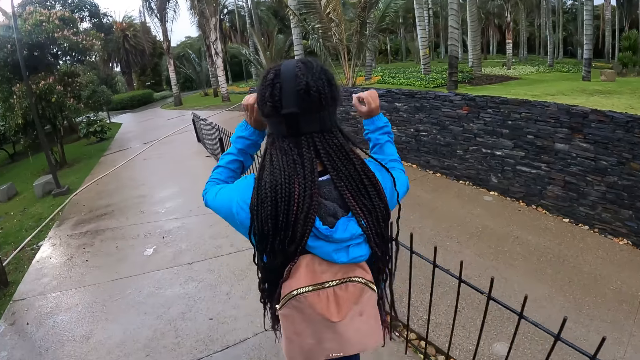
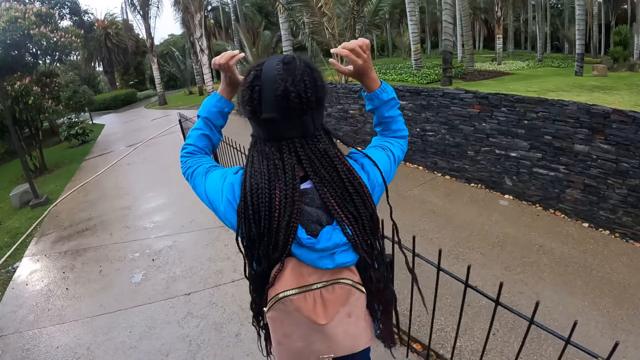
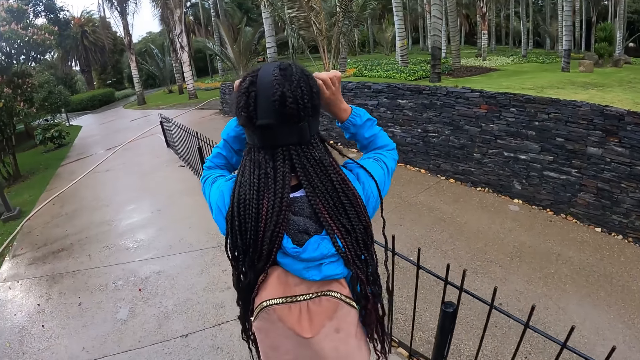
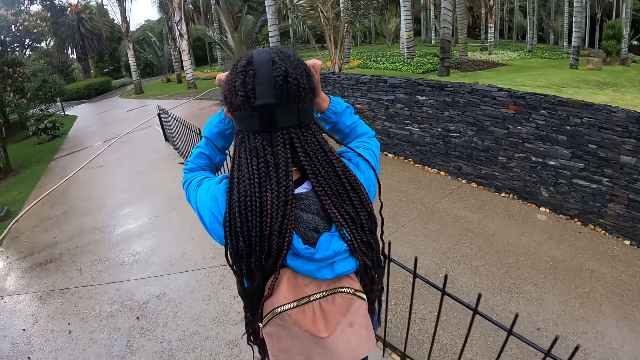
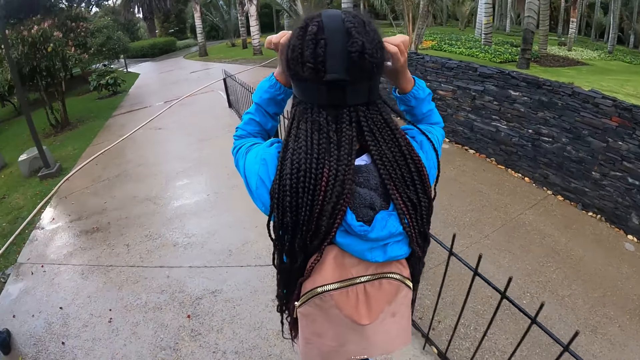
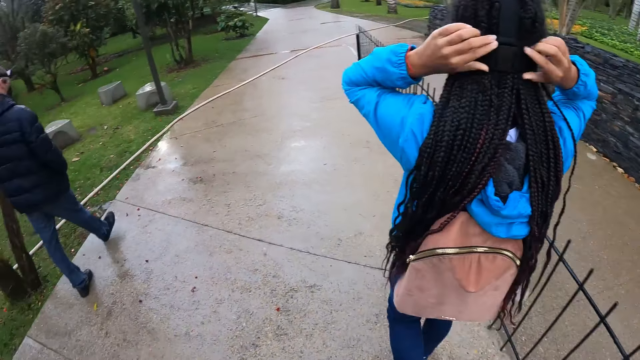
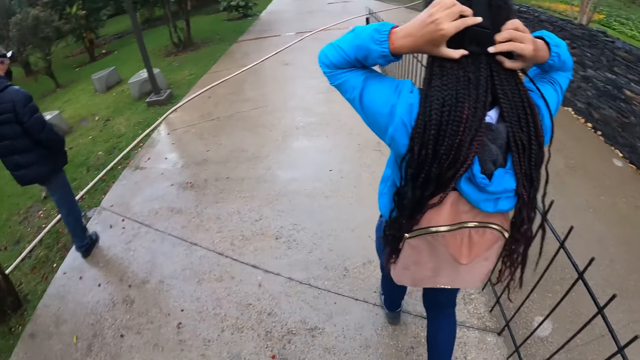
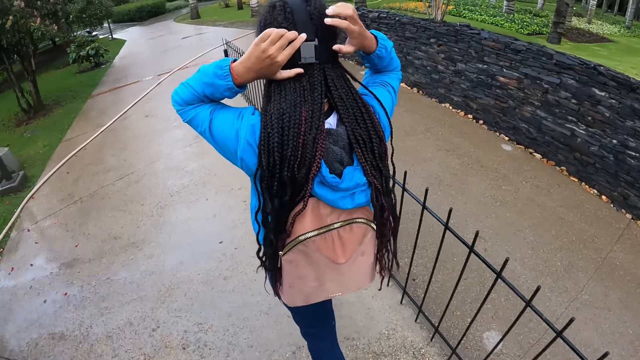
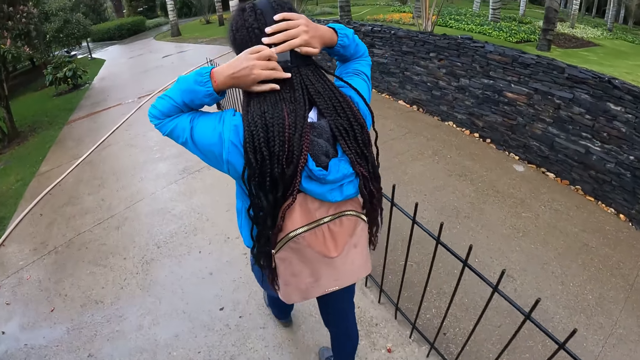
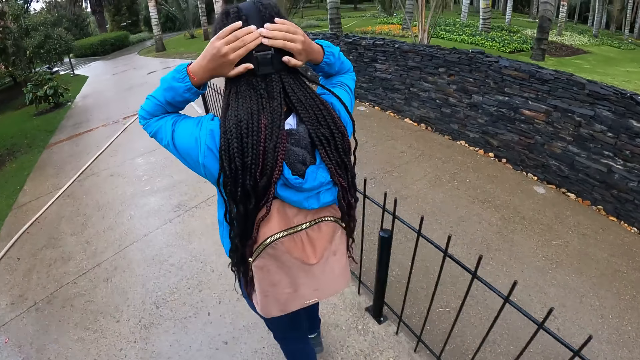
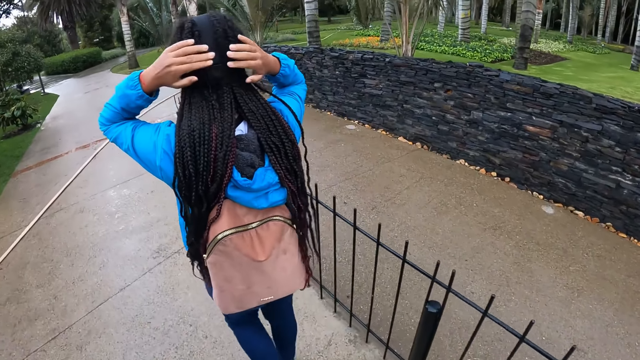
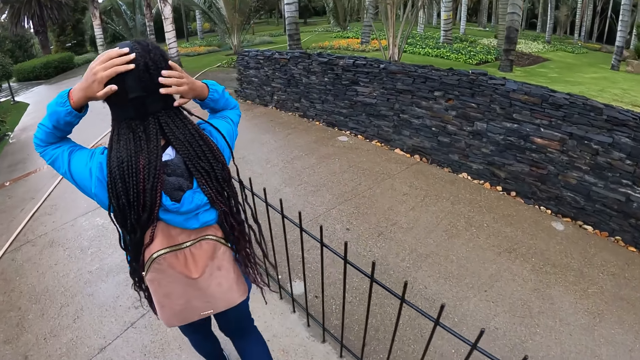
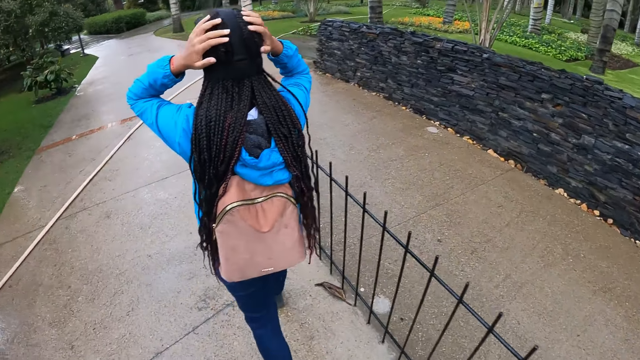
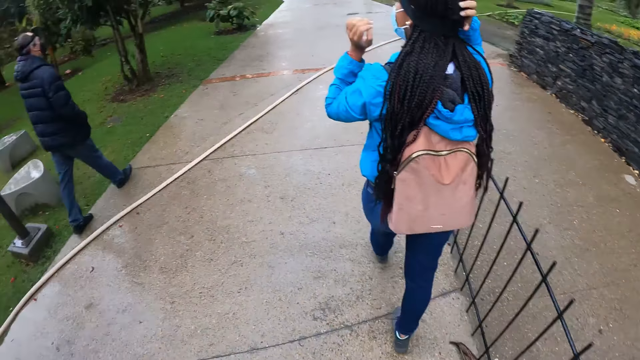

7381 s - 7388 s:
The woman adjusts a head camera on her head with both hands.

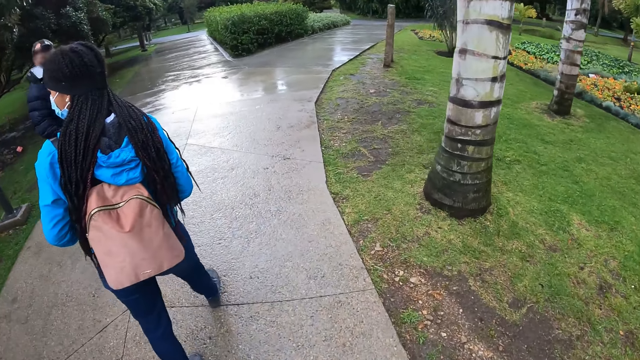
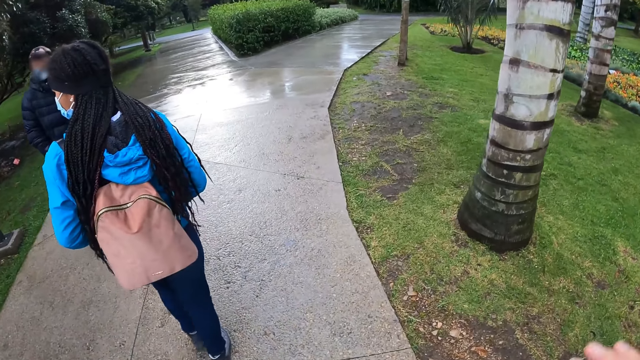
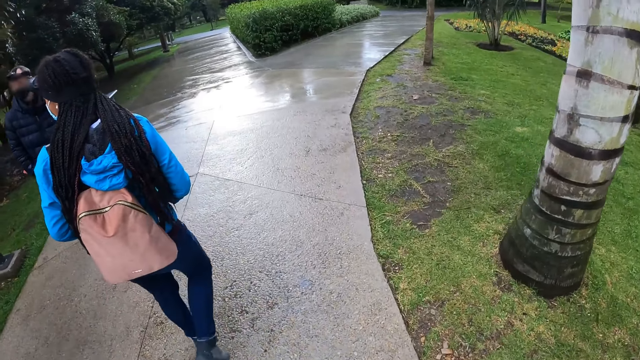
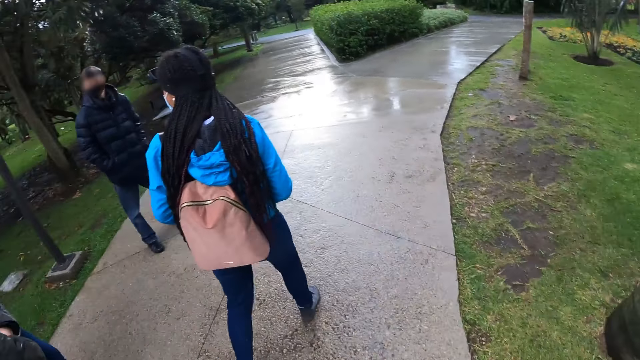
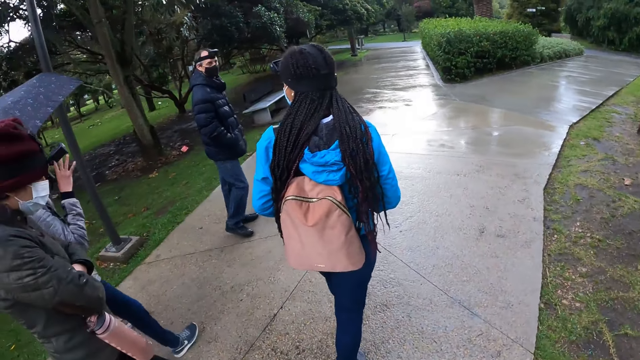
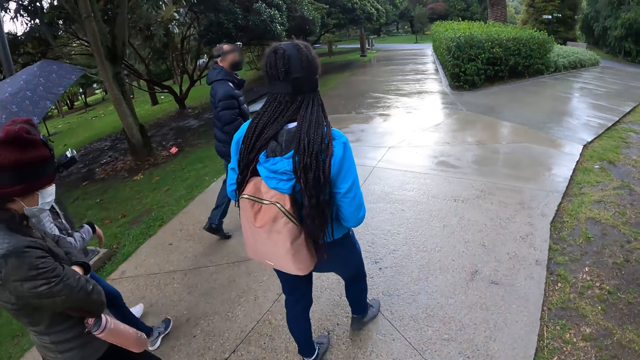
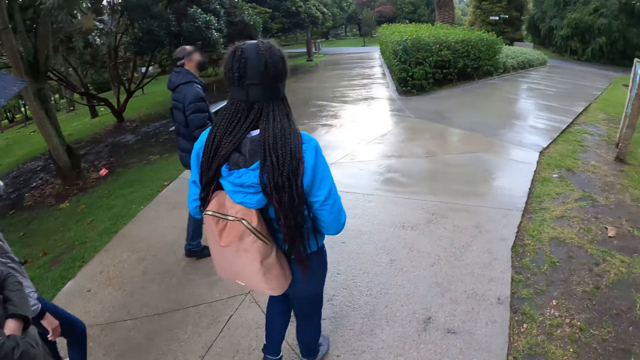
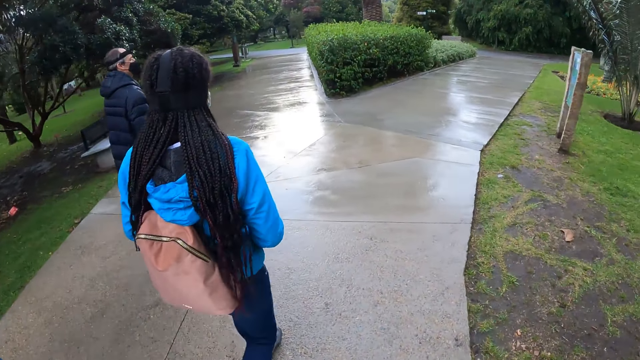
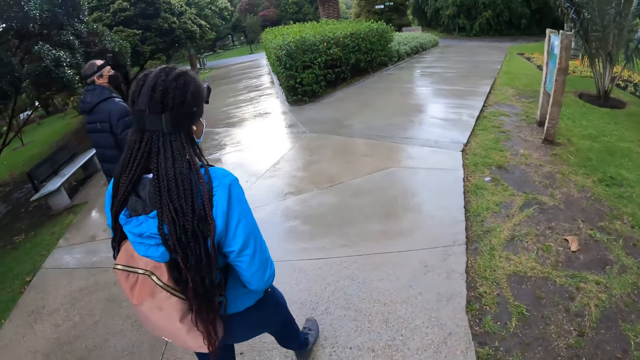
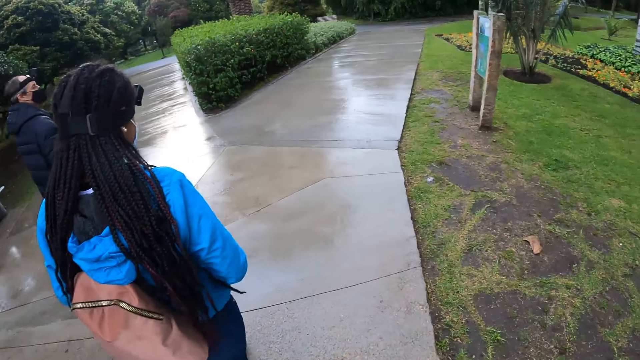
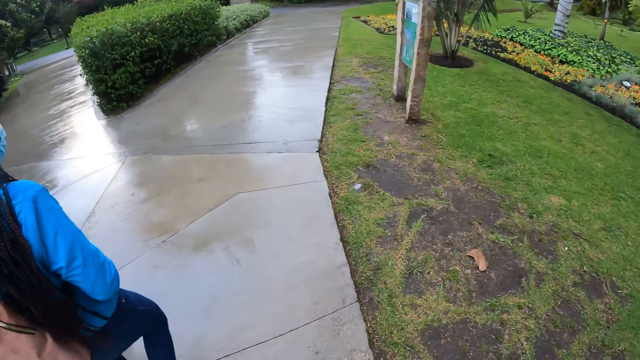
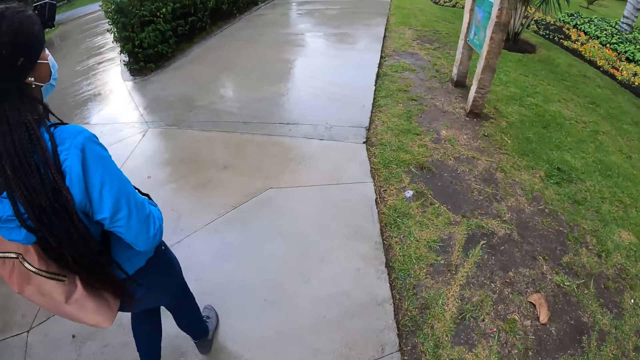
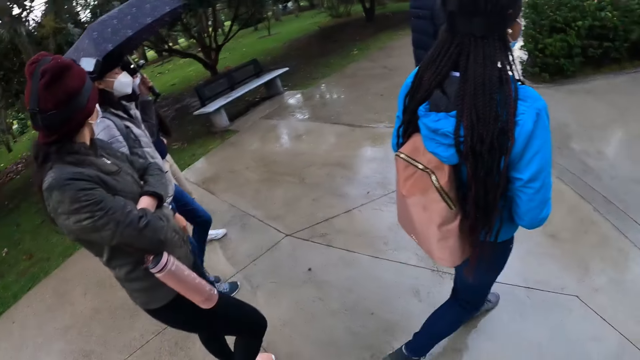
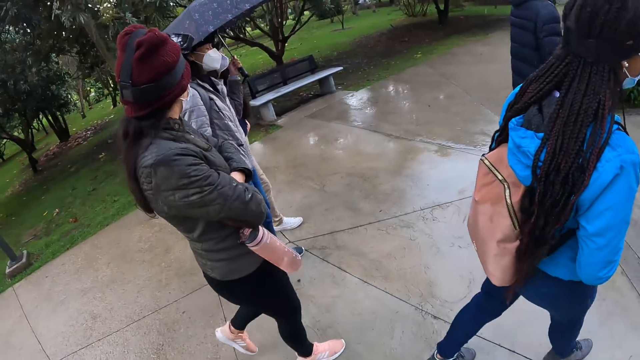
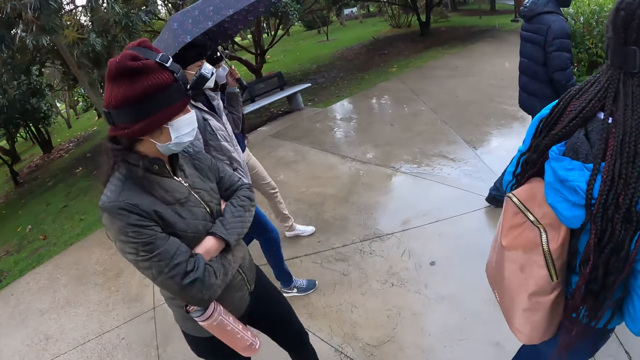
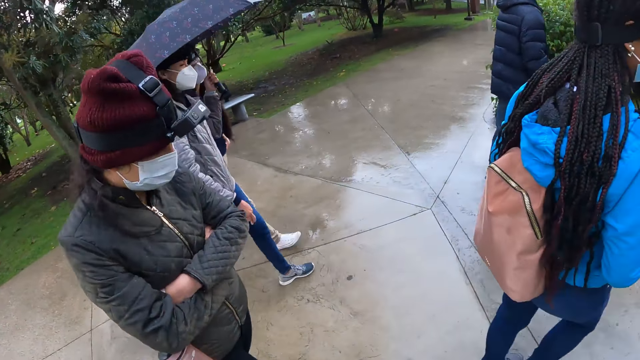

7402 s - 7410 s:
The camera wearer looks around the compound and walks along the road.

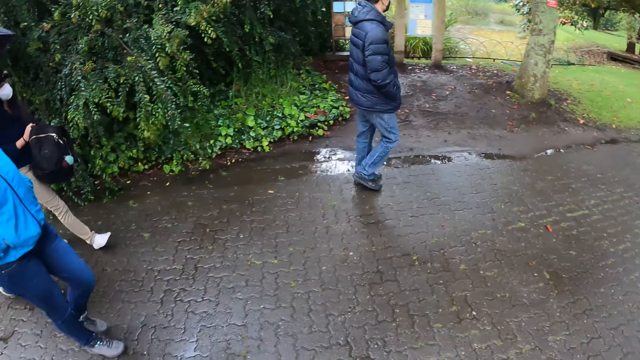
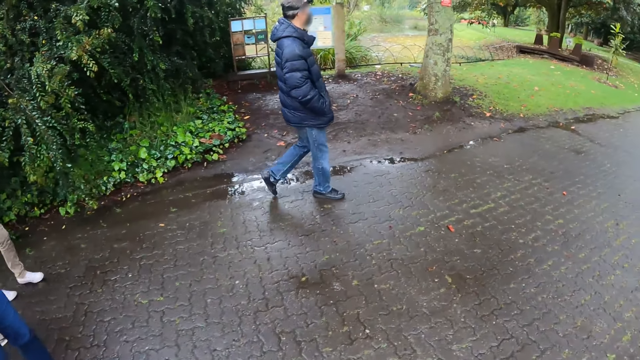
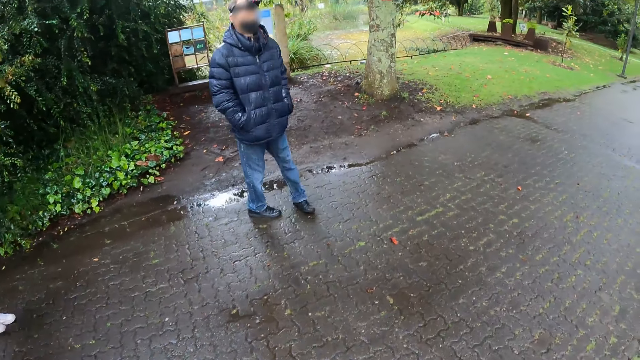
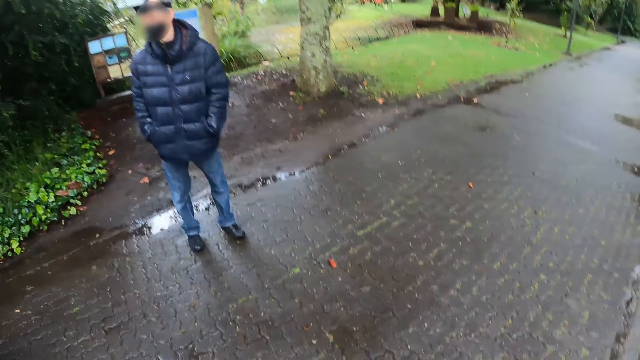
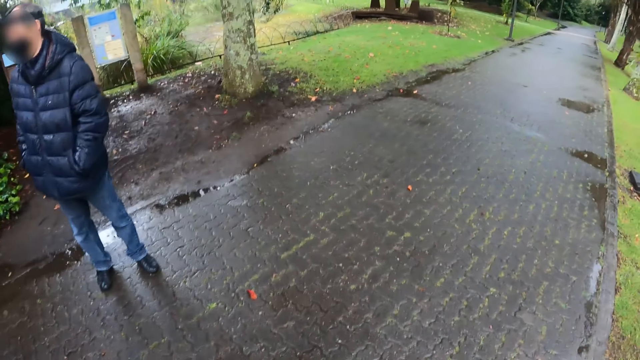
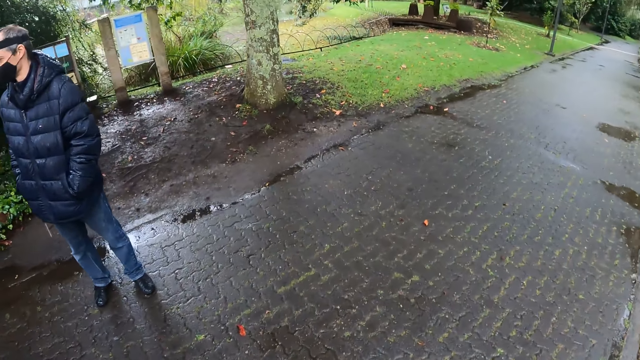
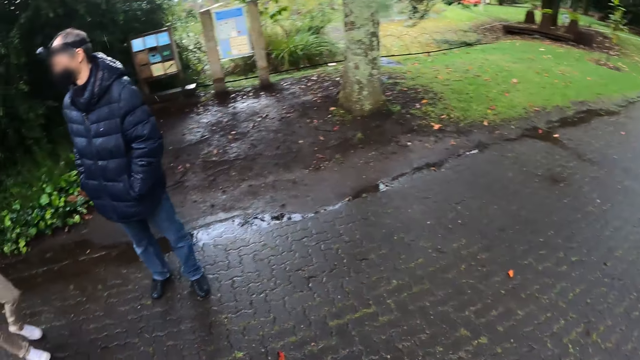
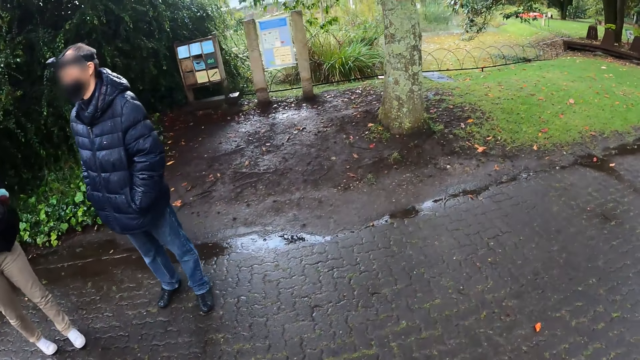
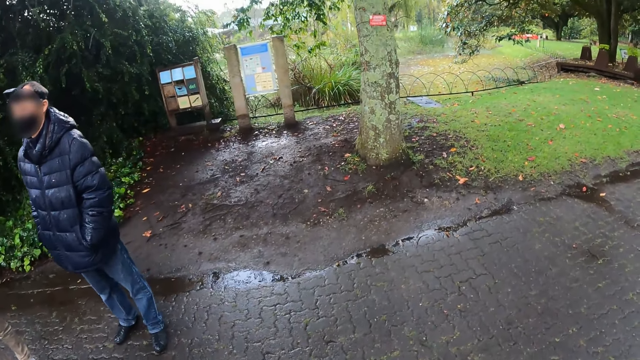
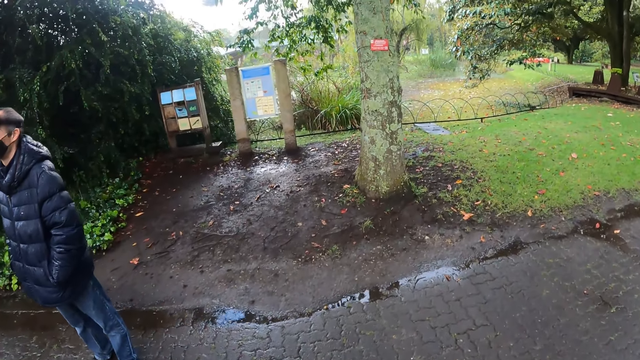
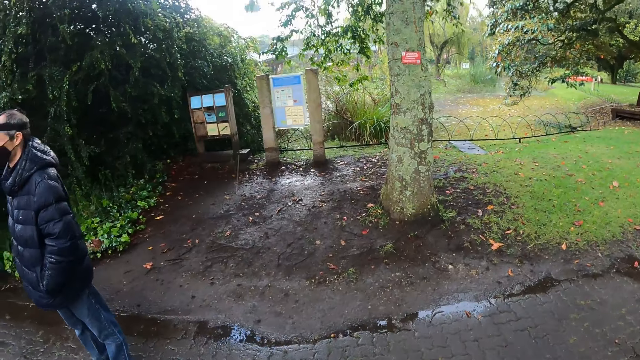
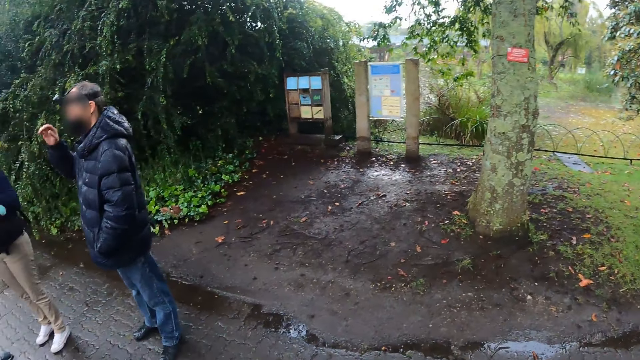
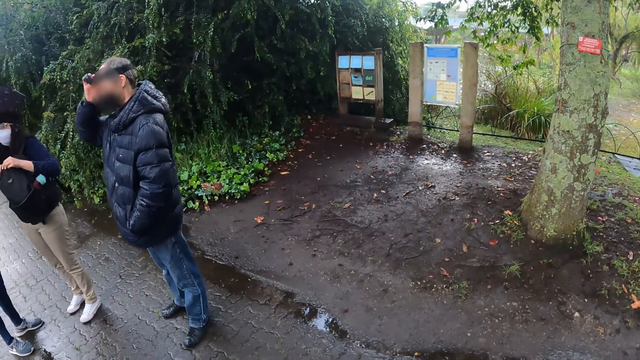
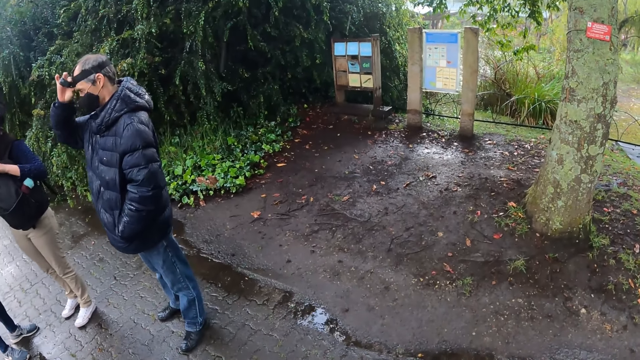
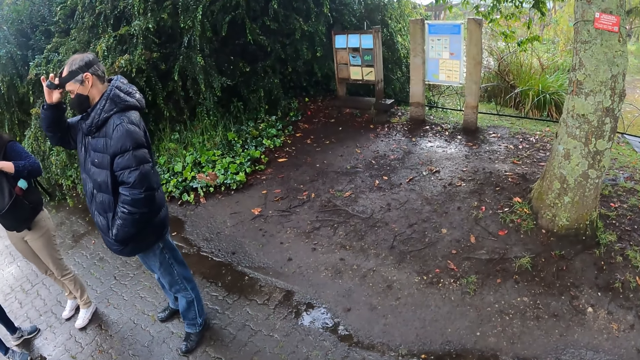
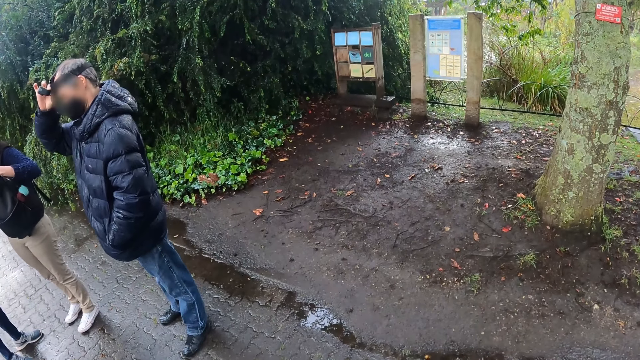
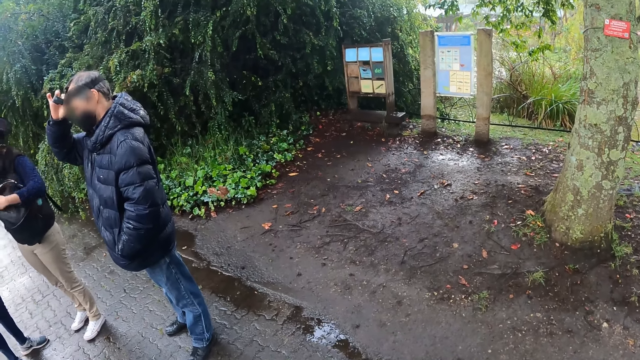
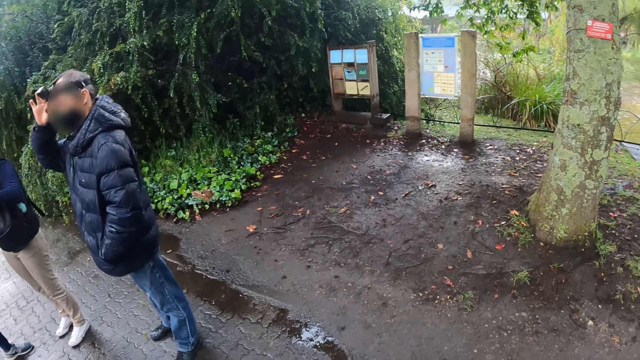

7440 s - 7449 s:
The camera wearer looks around and adjusts the camera. A man adjusts a head camera on his head with his right hand. A woman opens a bag with her right hand.
